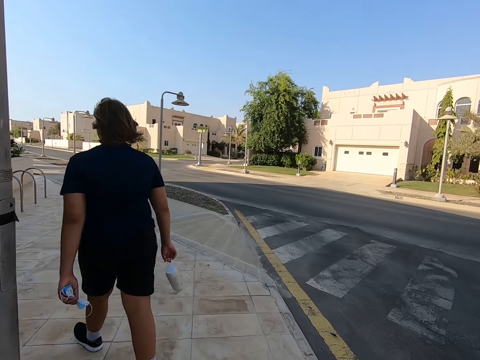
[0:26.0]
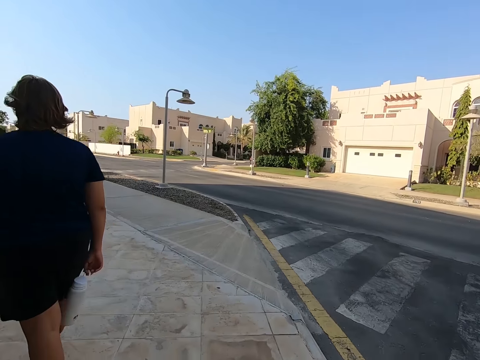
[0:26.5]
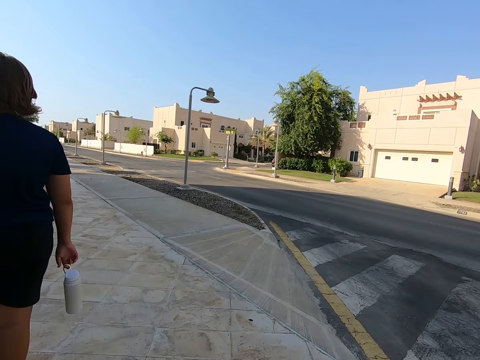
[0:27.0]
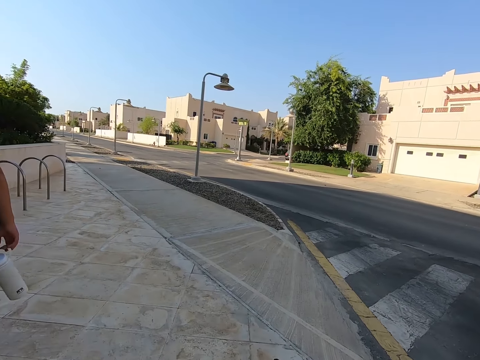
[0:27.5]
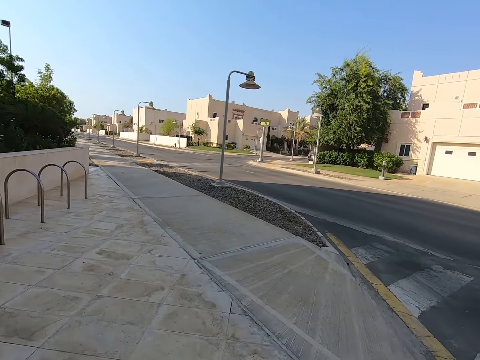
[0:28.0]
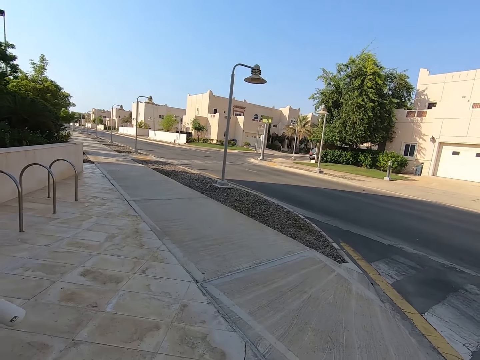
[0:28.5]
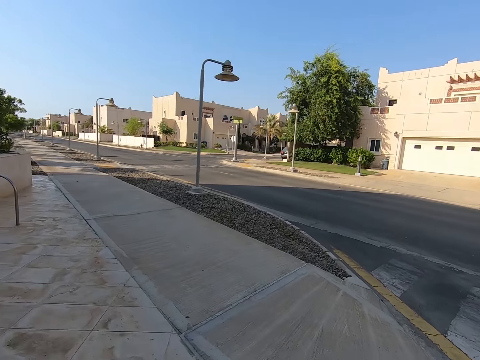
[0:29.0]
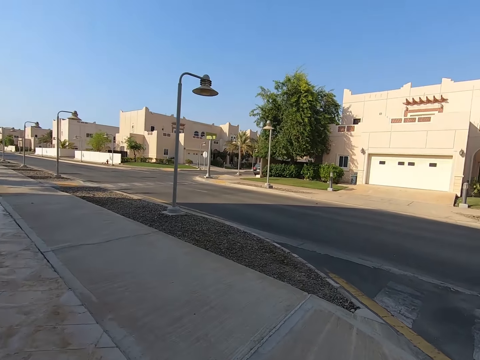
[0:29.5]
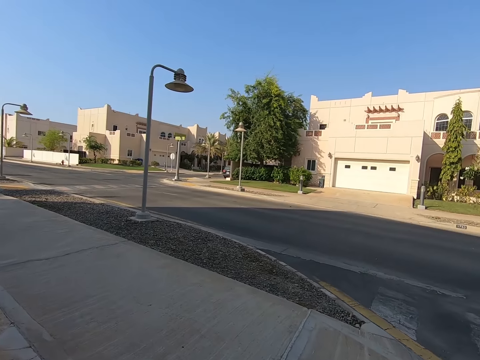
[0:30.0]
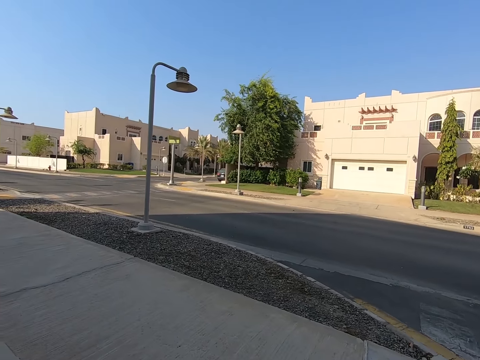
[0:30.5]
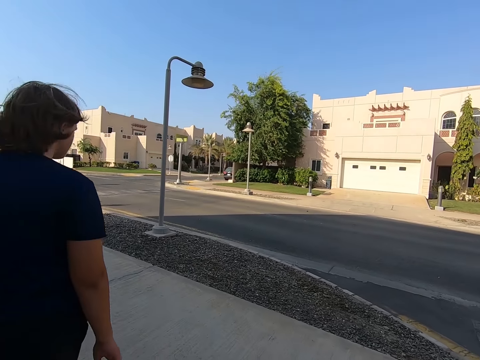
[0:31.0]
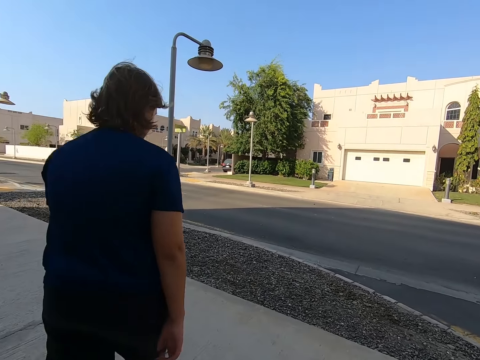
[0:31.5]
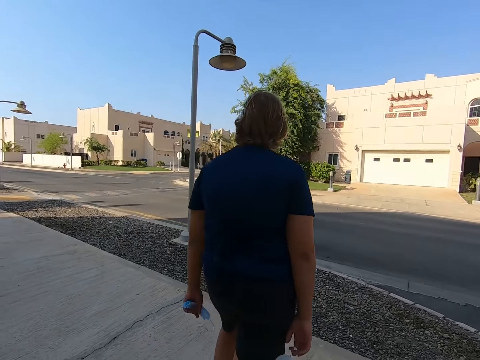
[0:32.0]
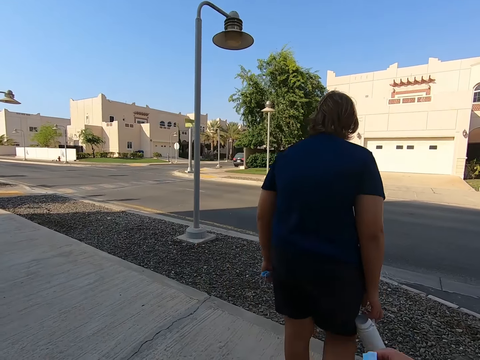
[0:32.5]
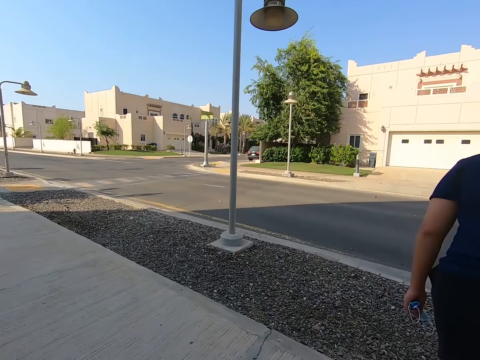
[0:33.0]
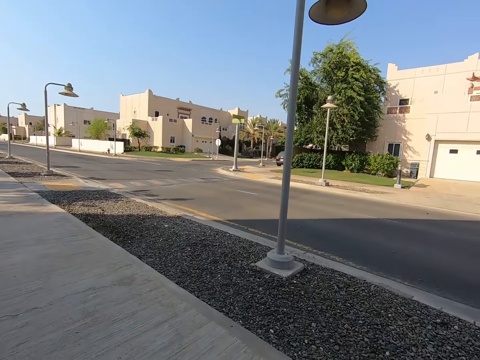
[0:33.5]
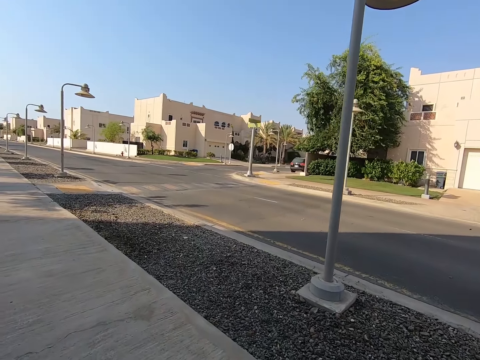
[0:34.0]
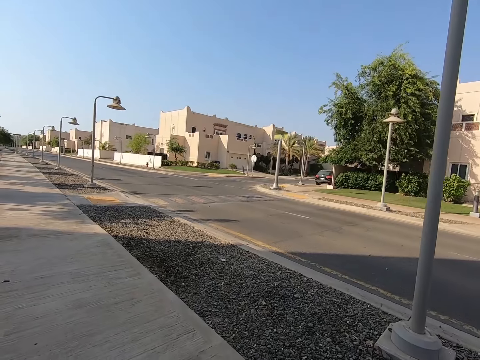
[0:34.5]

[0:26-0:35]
A person moves aside. The camera wearer walks ahead. The person passes in front of the camera wearer.

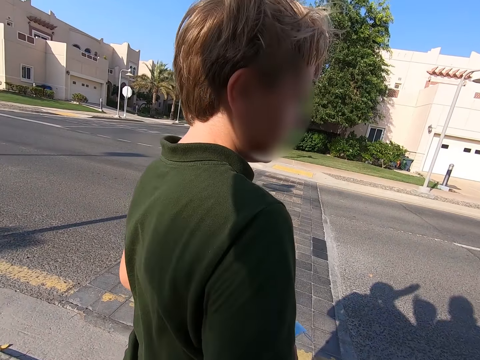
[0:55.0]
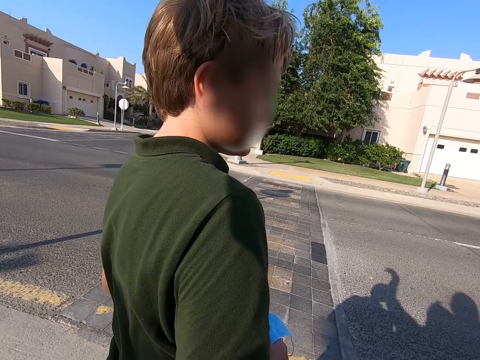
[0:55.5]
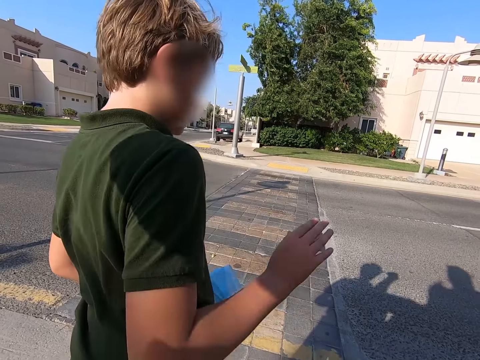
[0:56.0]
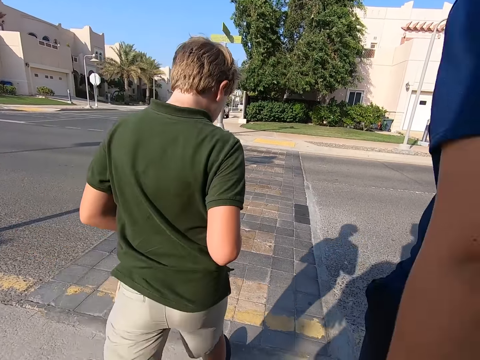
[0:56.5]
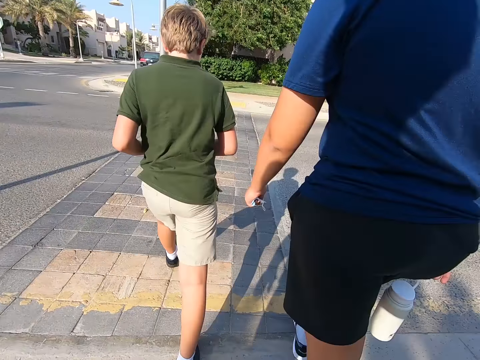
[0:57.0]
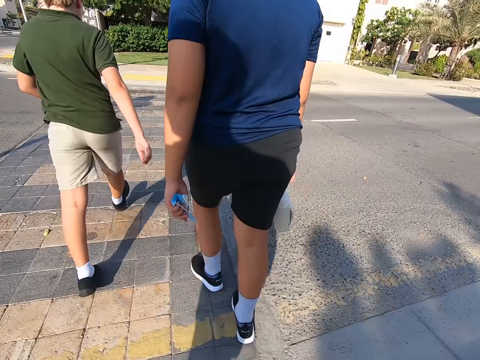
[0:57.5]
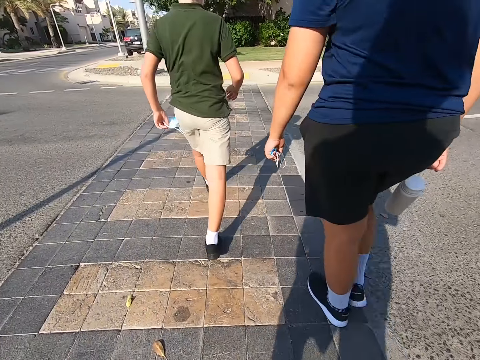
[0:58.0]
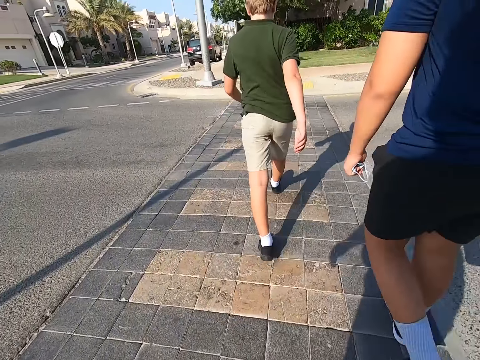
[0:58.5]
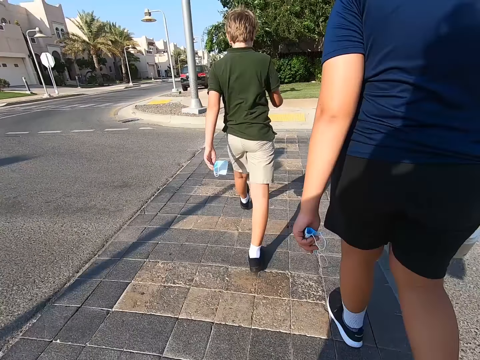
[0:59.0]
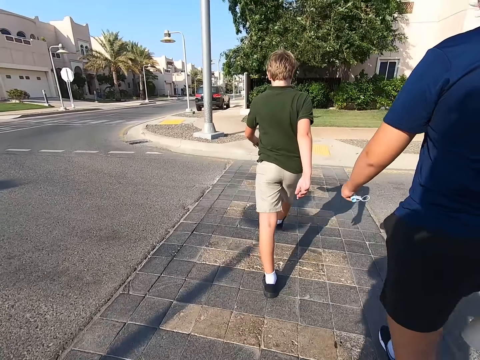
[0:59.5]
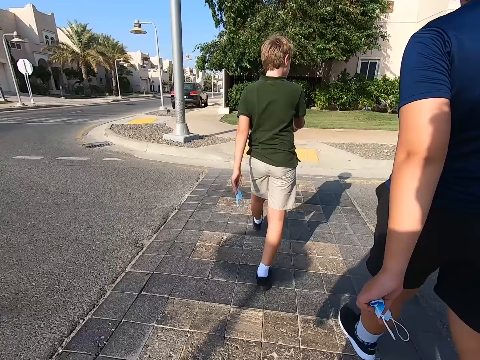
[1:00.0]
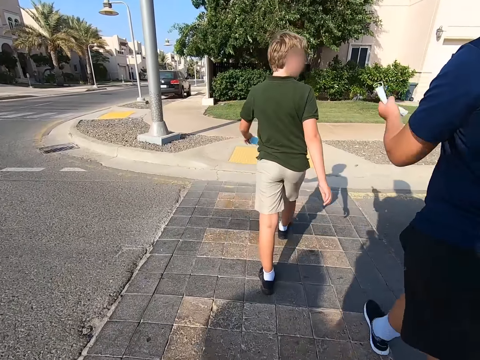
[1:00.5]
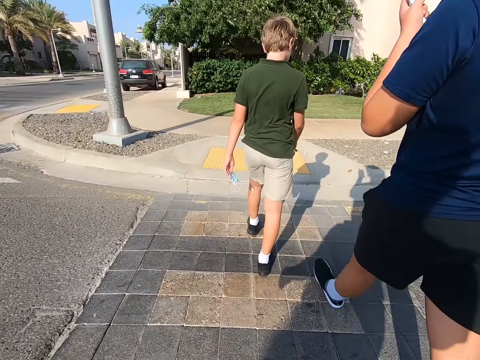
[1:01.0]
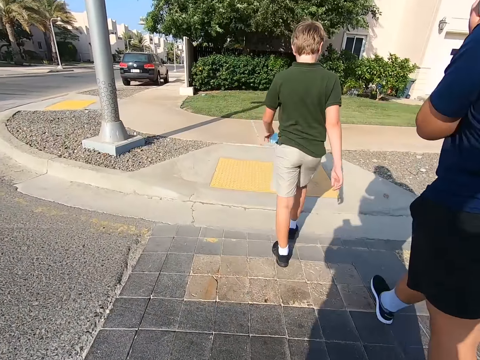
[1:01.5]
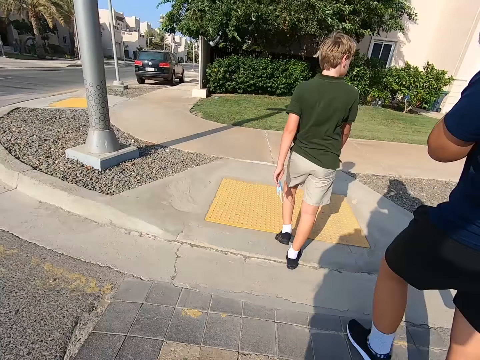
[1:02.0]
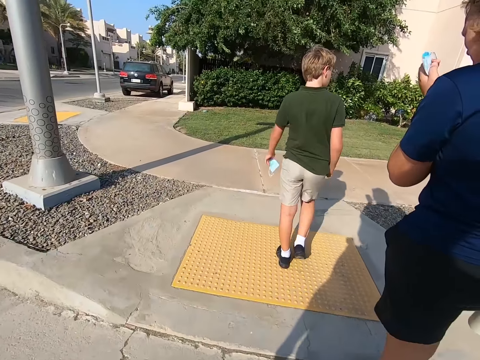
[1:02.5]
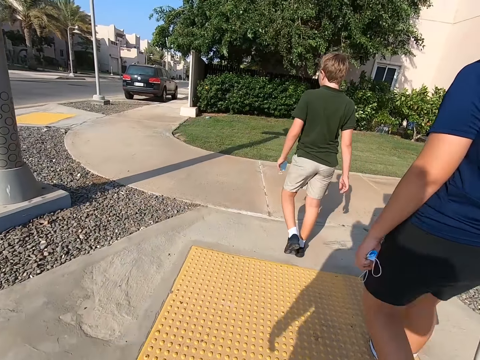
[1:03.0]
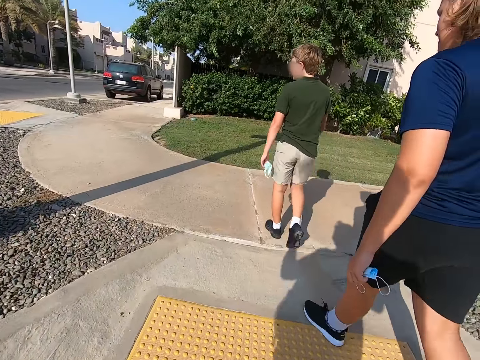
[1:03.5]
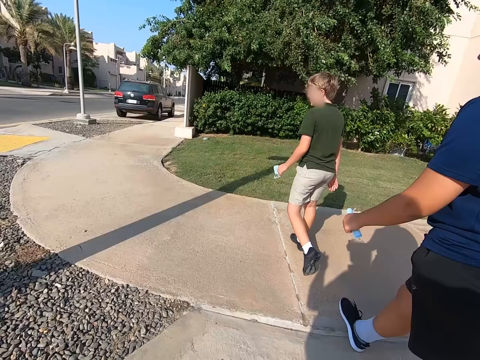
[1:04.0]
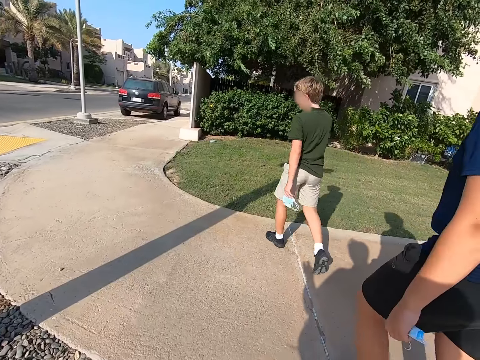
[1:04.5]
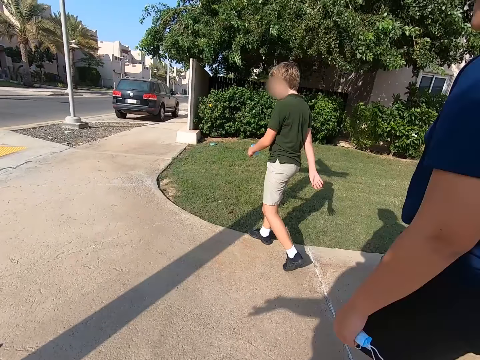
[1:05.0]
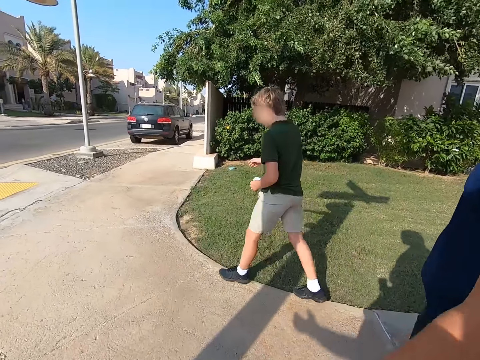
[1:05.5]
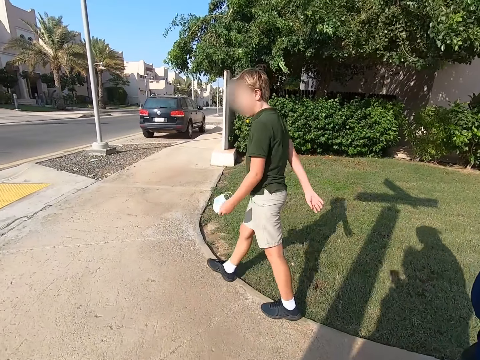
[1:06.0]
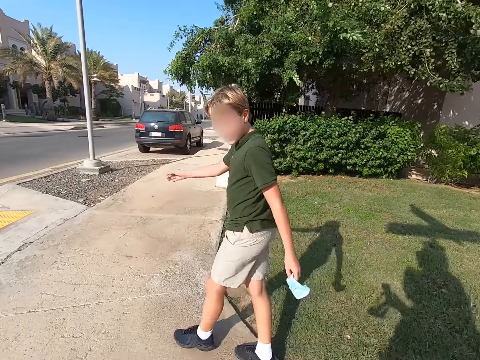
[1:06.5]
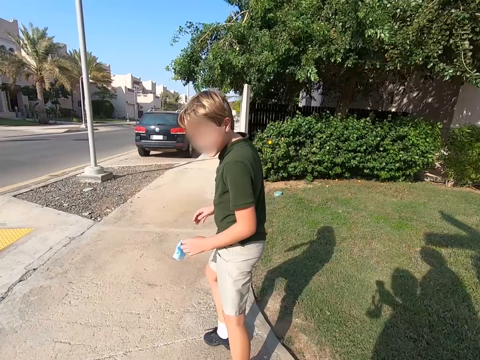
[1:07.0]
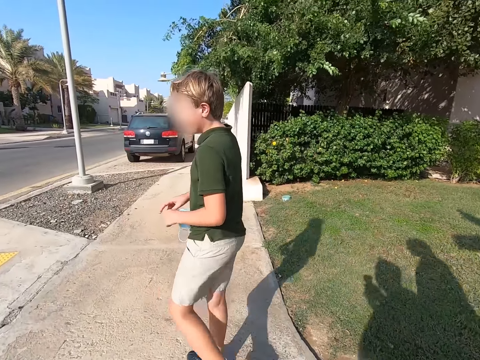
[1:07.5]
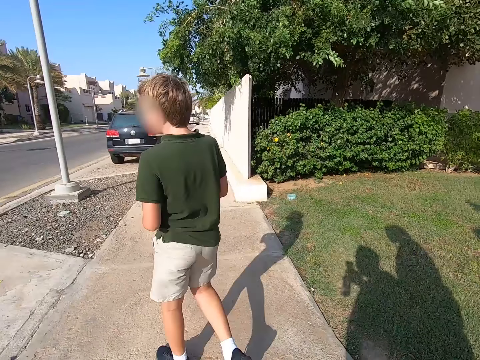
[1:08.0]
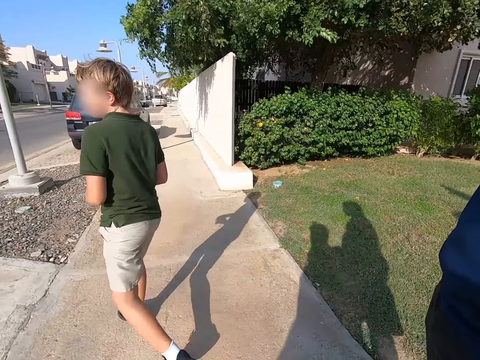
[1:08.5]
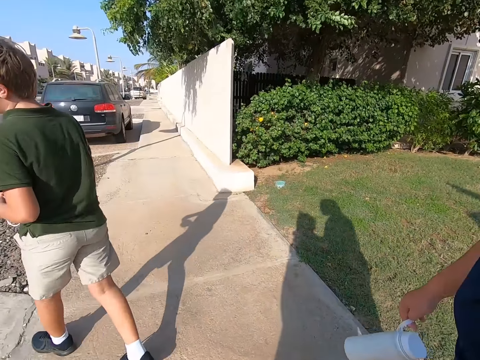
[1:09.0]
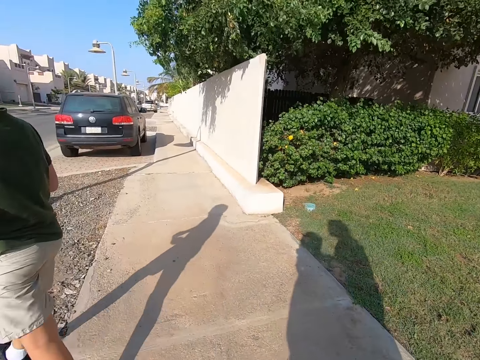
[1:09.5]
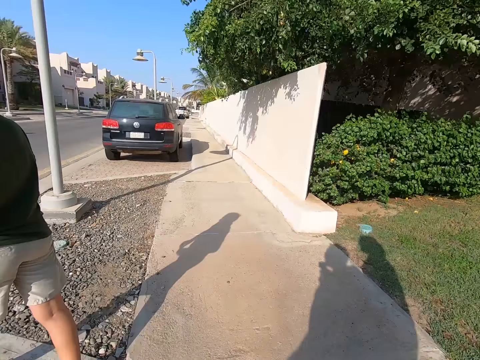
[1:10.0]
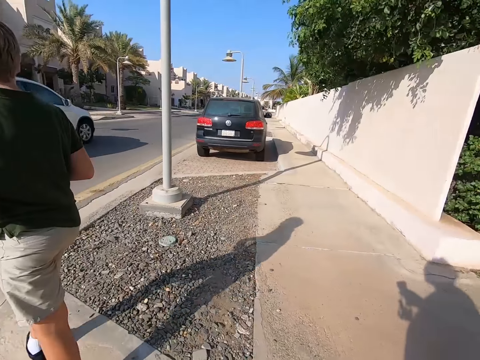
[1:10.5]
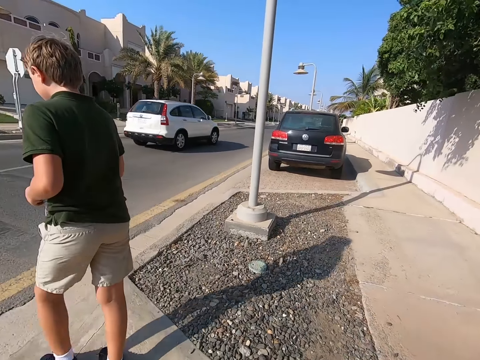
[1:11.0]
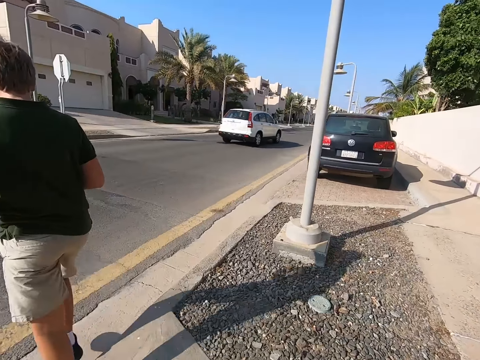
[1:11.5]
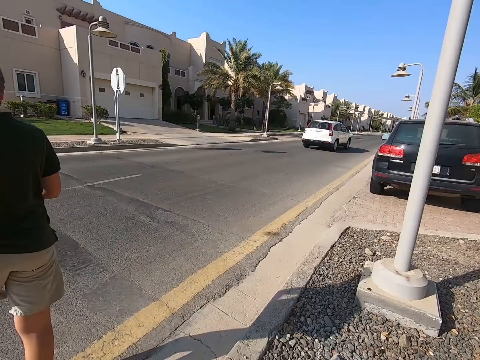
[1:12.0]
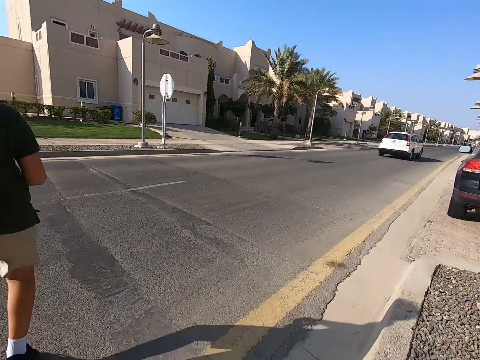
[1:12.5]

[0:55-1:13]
The camera wearer, a man and another man cross the road. The camera wearer, the man and the other man walk on the road. The camera wearer turns left.
